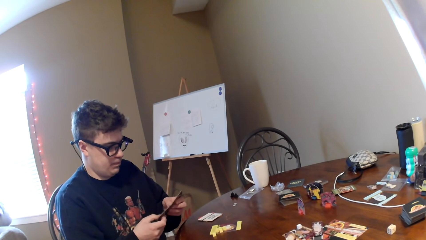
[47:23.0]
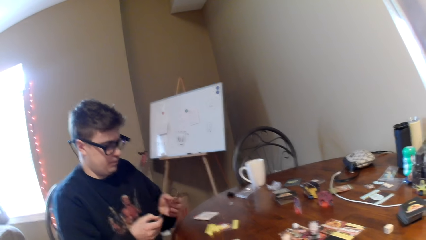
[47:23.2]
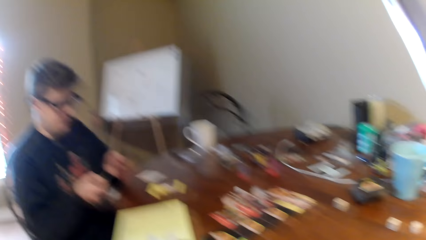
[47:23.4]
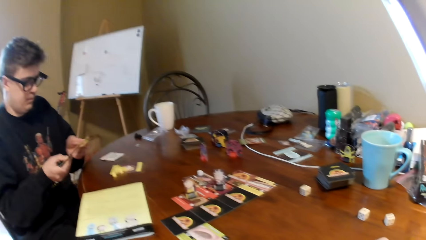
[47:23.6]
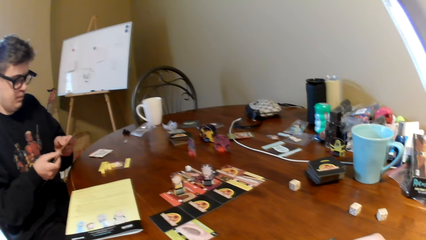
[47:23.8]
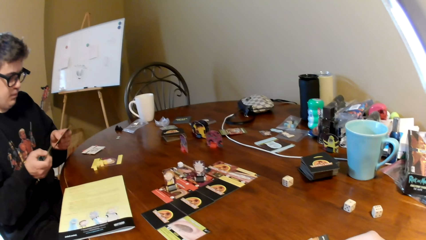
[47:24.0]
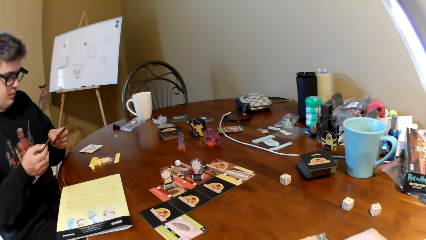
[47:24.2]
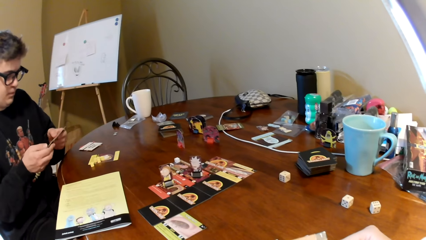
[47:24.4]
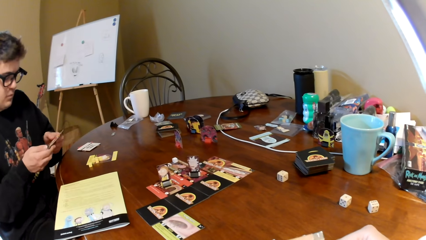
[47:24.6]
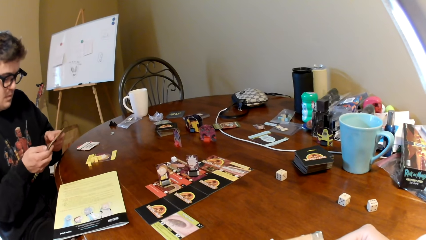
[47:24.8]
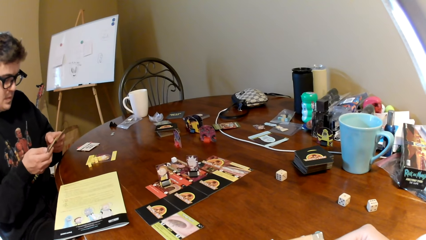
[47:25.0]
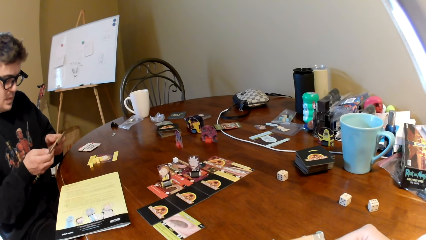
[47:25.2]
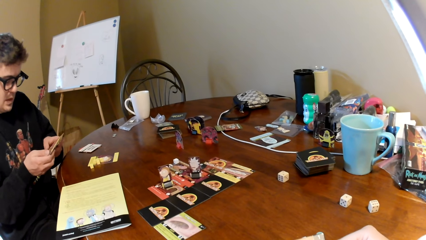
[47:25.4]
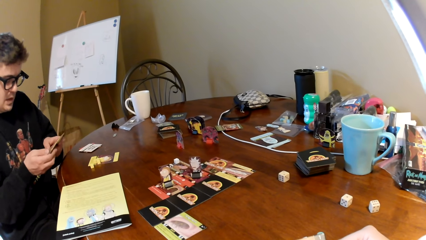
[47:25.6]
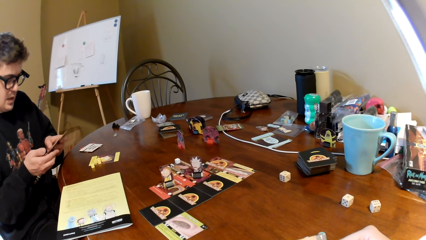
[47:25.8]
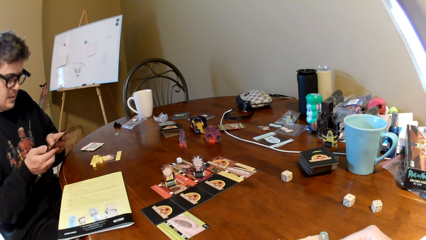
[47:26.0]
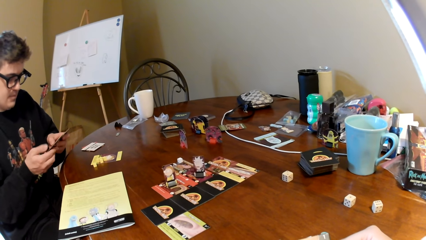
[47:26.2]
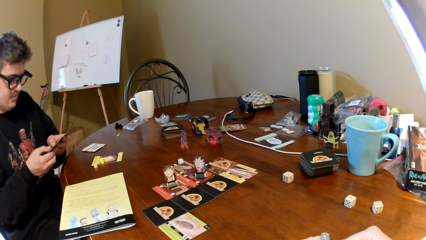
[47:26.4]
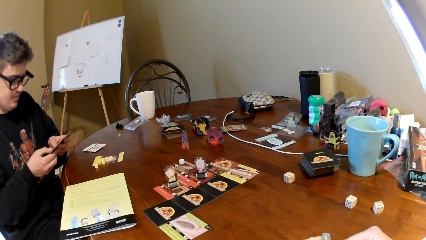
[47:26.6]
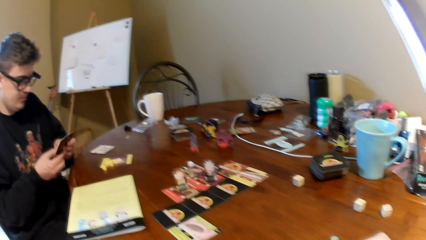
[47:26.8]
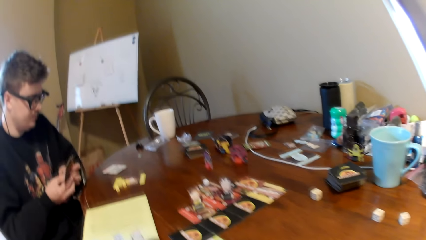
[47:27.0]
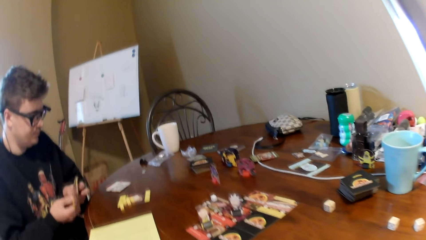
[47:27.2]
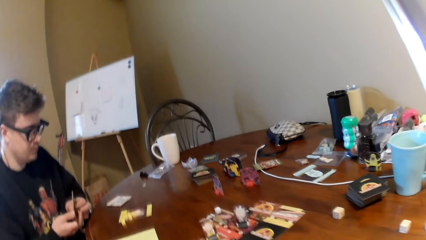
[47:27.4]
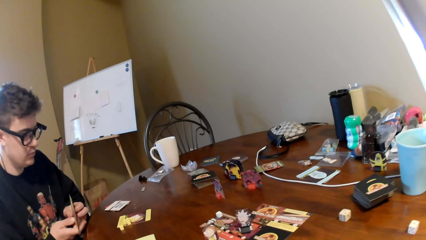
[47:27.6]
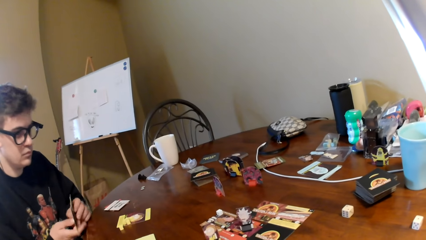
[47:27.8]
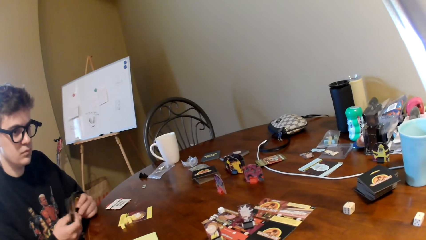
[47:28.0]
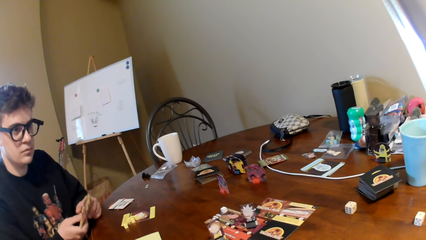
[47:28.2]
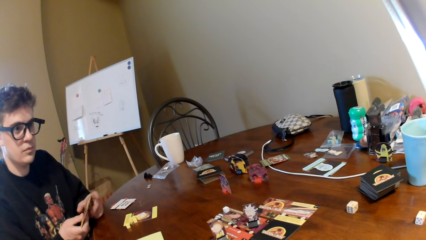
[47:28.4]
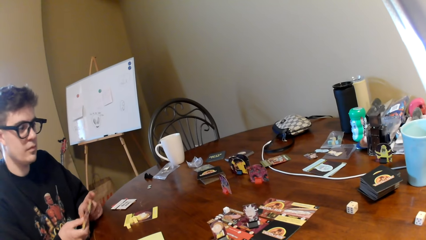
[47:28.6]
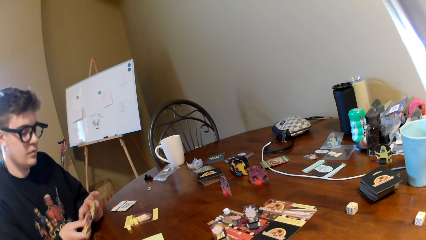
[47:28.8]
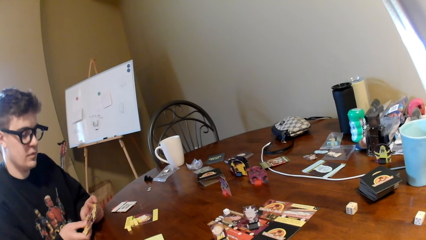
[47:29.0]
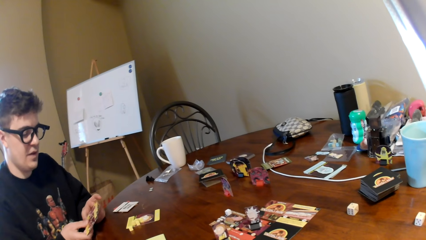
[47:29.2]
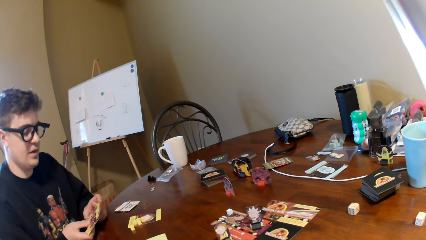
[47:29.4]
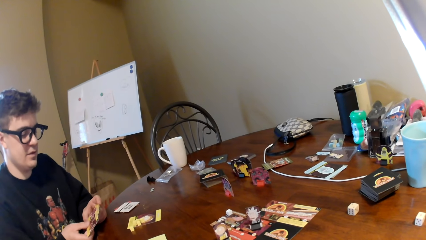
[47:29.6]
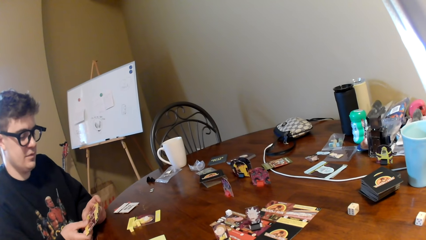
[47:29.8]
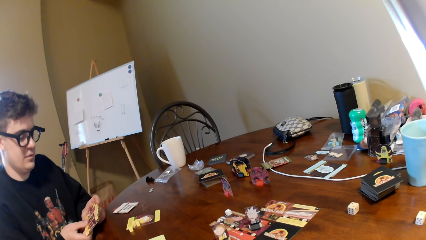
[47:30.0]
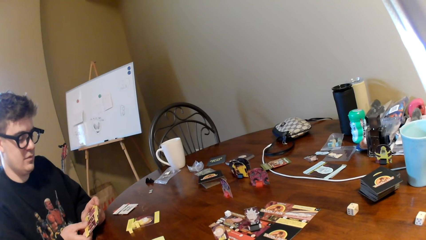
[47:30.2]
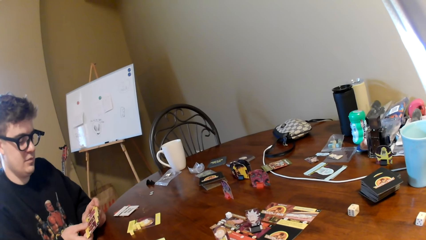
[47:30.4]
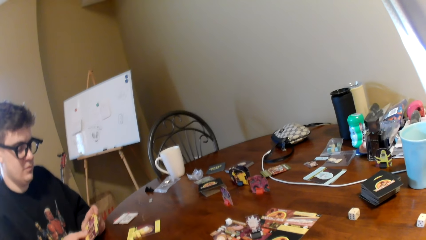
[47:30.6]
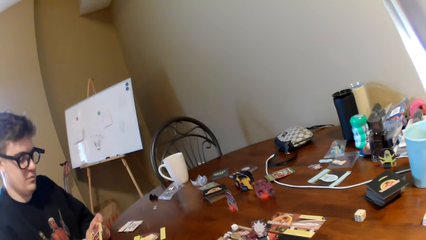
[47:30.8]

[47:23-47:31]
A man holds cards. The camera wearer looks at the table. The man talks to the camera wearer.

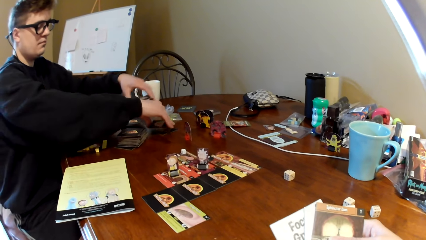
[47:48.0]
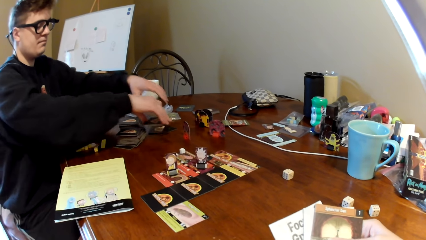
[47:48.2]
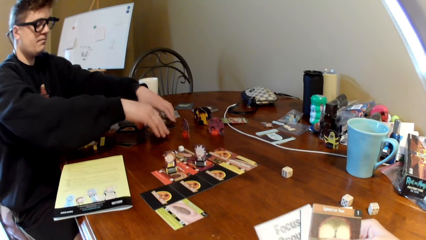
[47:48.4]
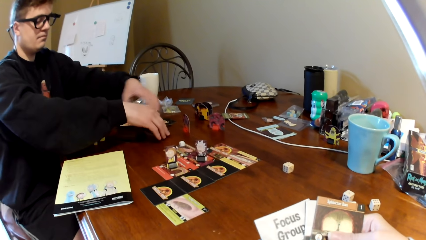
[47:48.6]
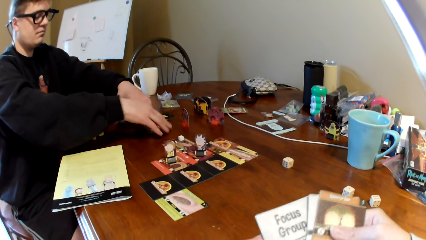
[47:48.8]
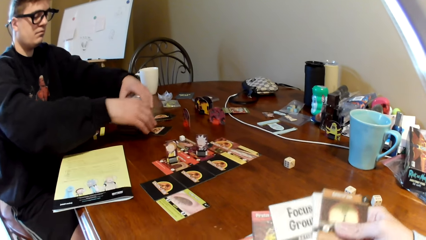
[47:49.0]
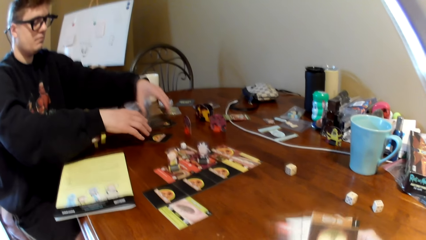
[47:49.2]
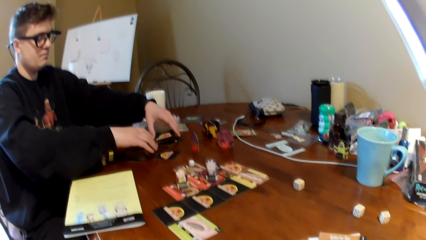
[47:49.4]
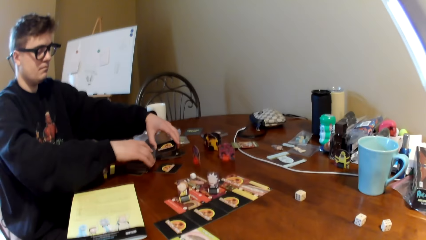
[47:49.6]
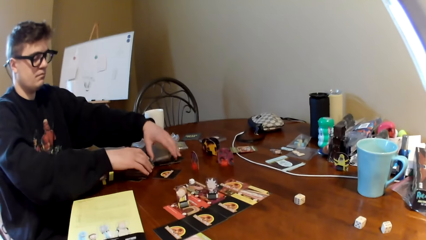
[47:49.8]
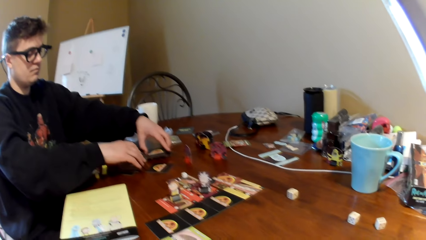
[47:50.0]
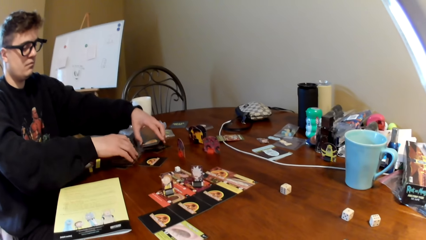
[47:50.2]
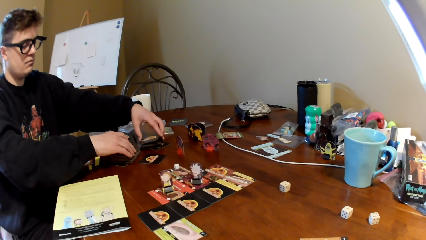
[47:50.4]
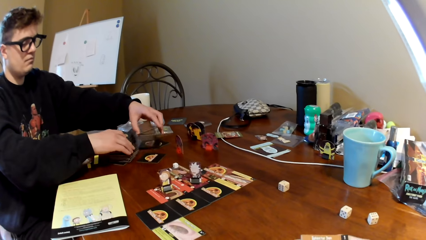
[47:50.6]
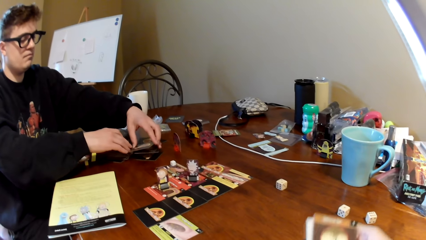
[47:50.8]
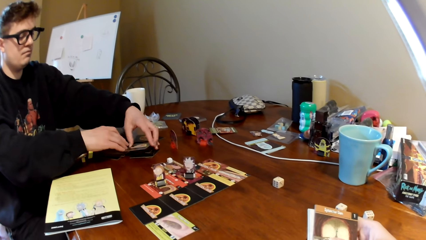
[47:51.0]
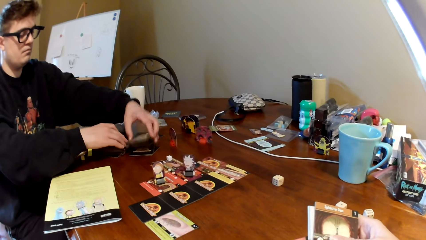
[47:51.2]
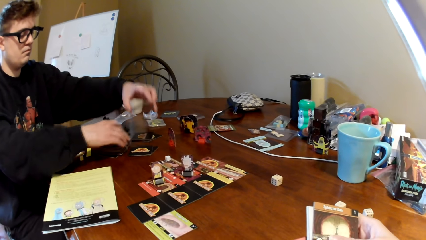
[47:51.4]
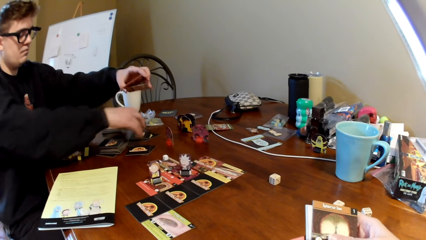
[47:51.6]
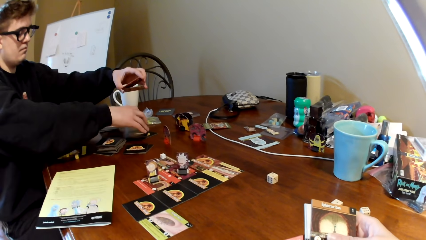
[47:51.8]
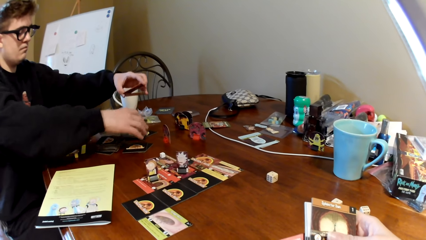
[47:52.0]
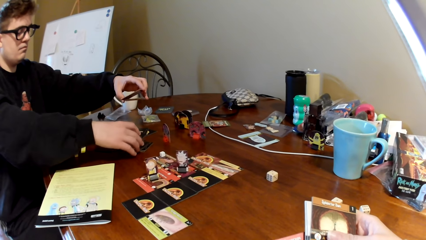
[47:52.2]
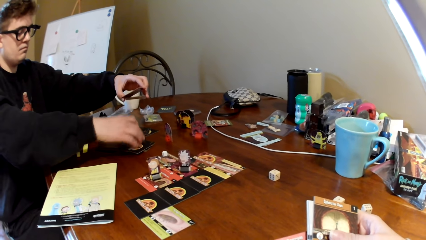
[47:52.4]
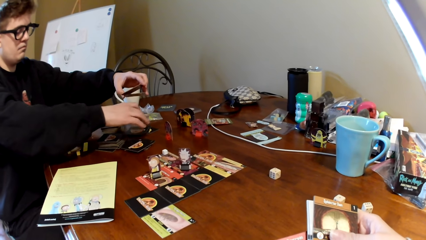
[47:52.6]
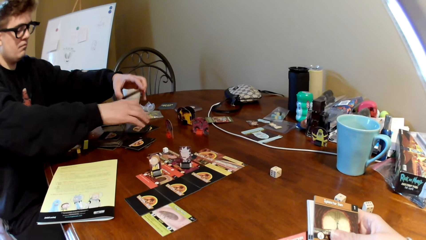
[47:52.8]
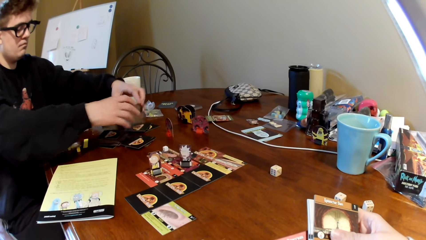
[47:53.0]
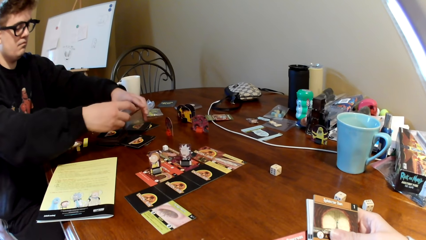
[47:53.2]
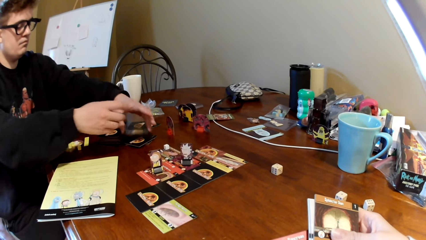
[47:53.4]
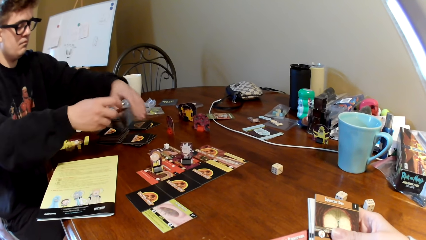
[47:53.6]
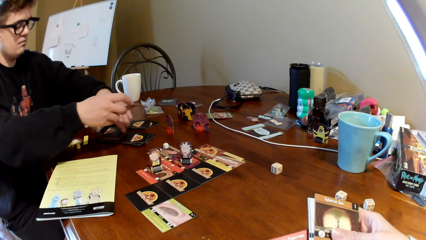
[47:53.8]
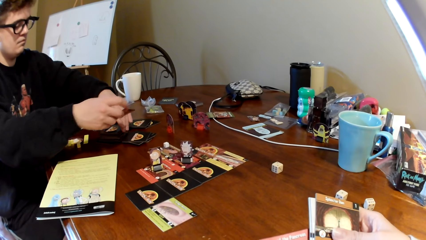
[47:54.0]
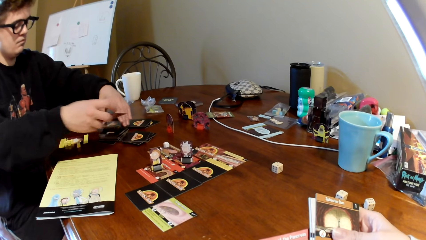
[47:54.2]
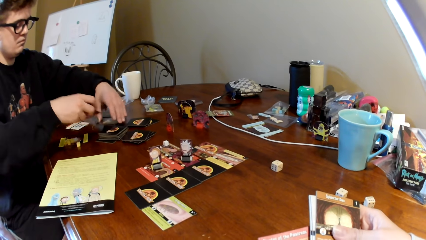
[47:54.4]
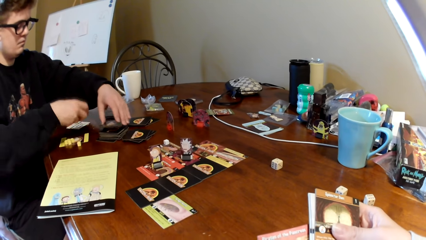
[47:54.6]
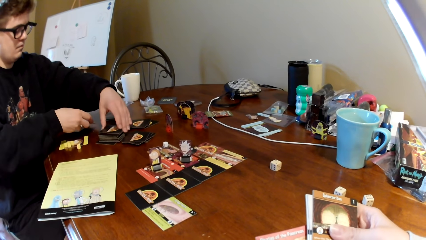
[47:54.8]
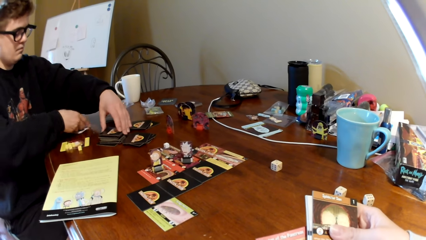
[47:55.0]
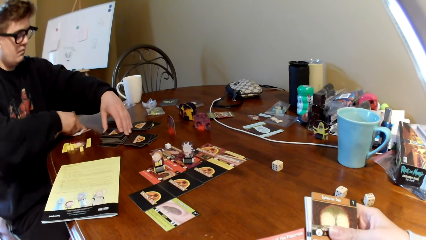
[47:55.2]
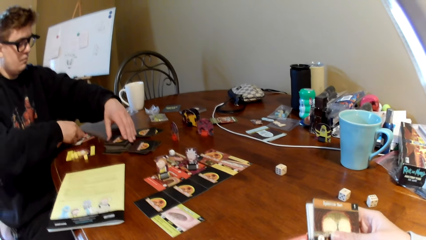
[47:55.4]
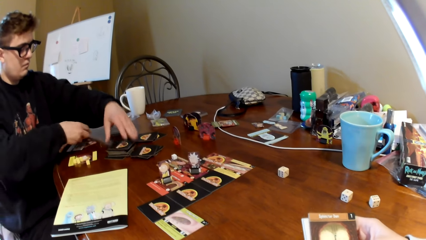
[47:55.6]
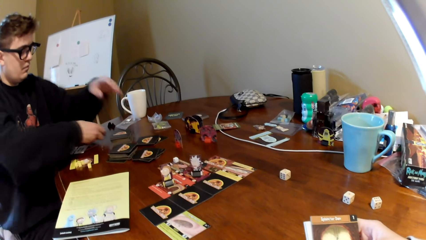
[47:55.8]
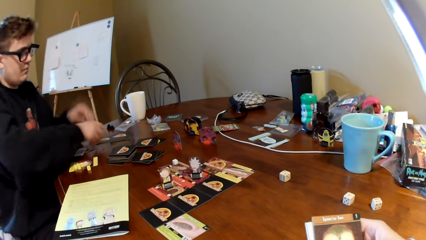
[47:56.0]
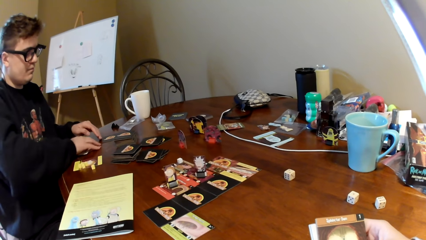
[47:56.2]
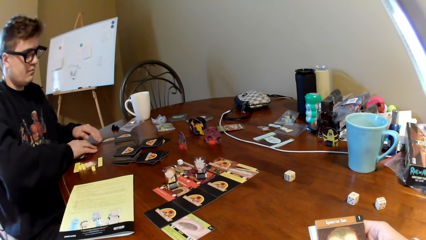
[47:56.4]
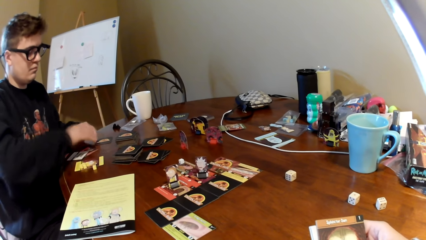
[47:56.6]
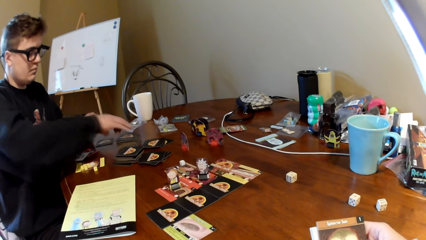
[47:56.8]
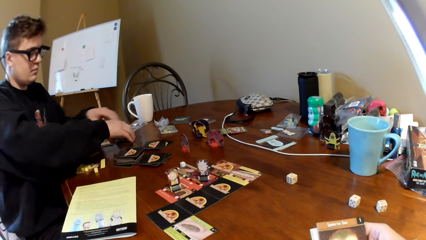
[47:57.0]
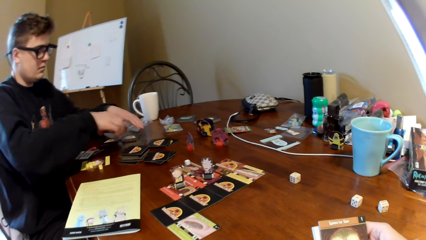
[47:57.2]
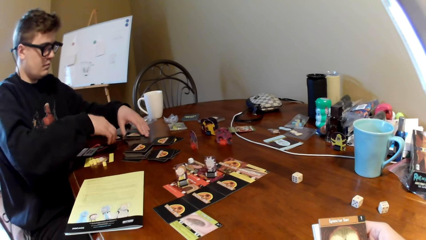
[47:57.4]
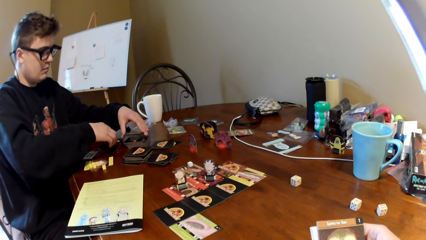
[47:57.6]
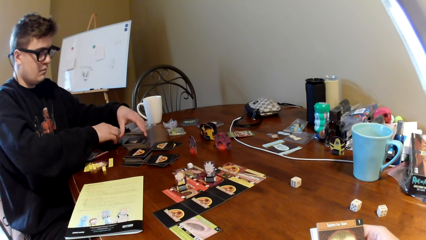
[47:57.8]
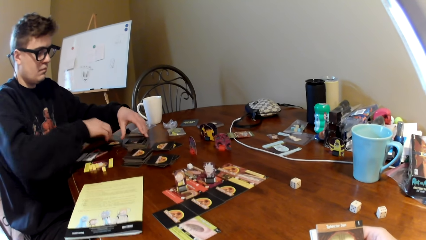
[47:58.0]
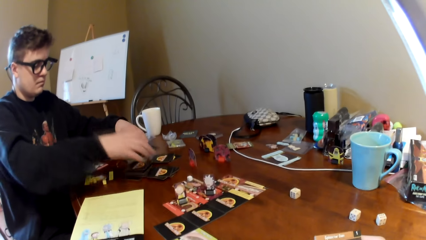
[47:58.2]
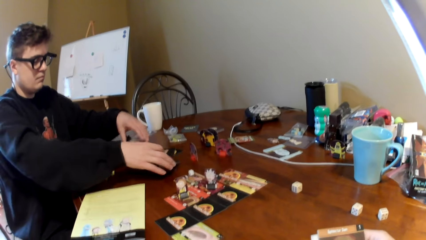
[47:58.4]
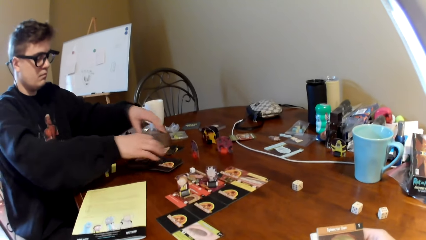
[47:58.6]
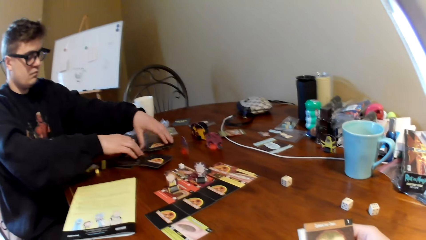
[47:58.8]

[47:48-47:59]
The camera wearer converses. They look at a man.
